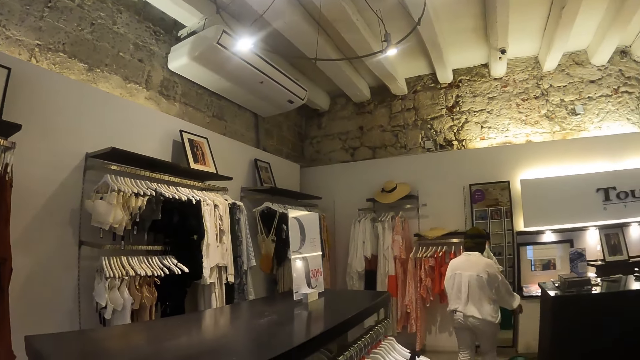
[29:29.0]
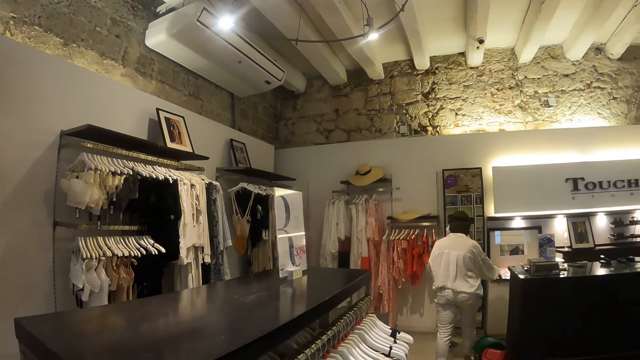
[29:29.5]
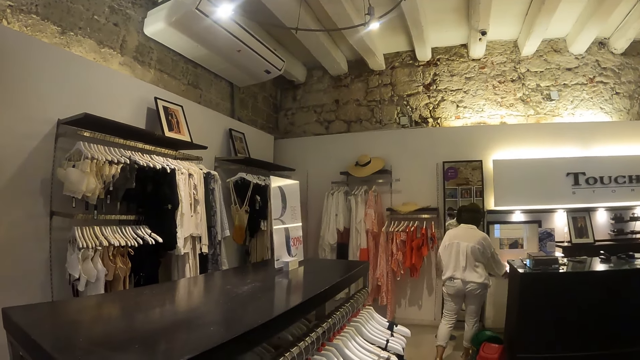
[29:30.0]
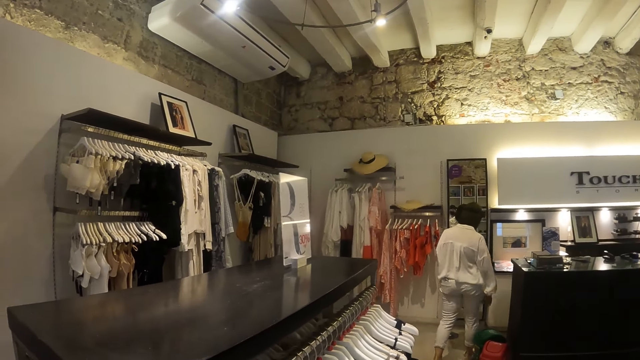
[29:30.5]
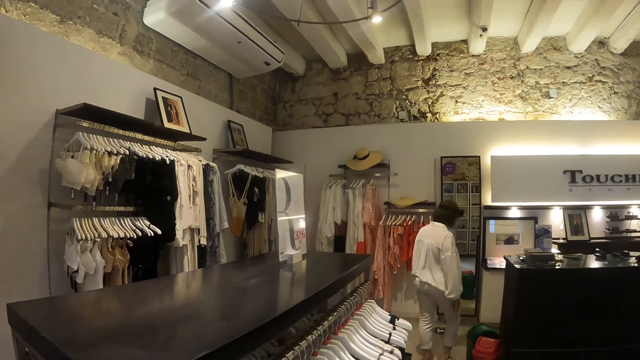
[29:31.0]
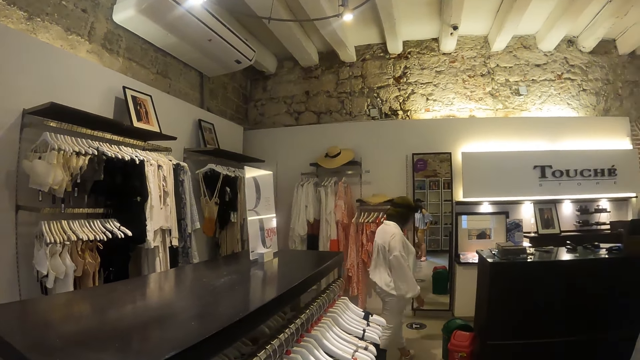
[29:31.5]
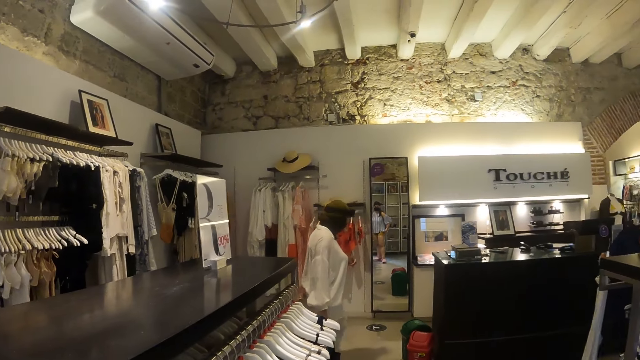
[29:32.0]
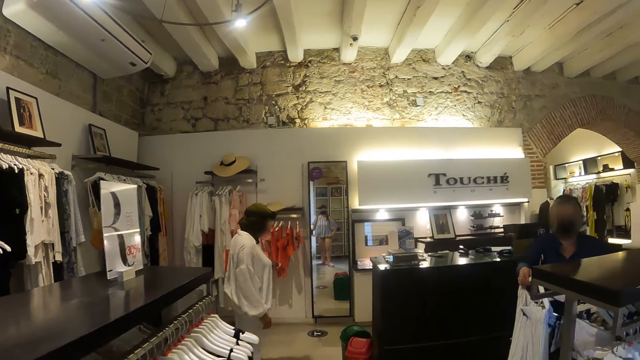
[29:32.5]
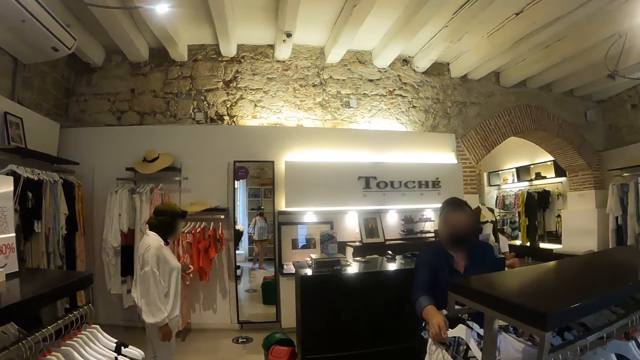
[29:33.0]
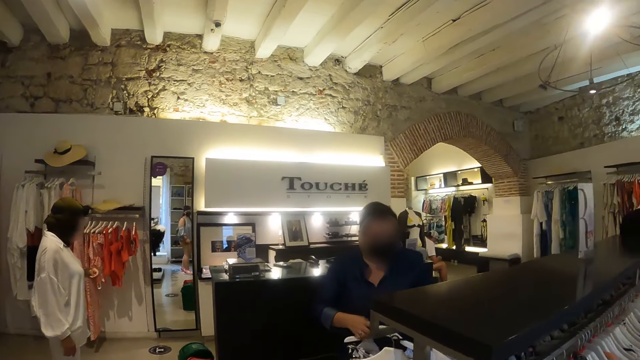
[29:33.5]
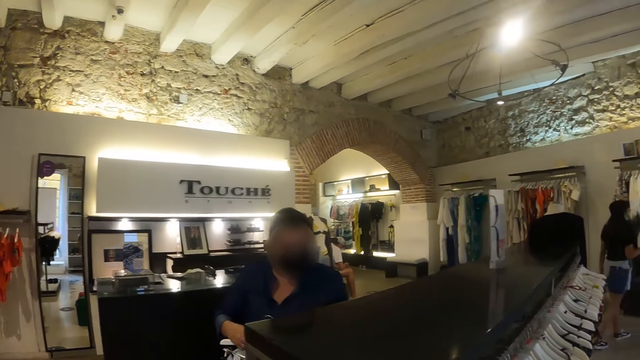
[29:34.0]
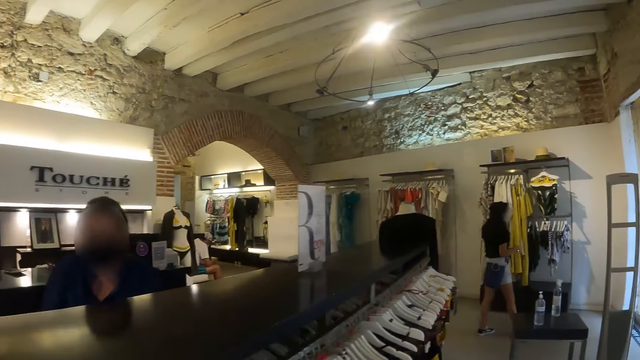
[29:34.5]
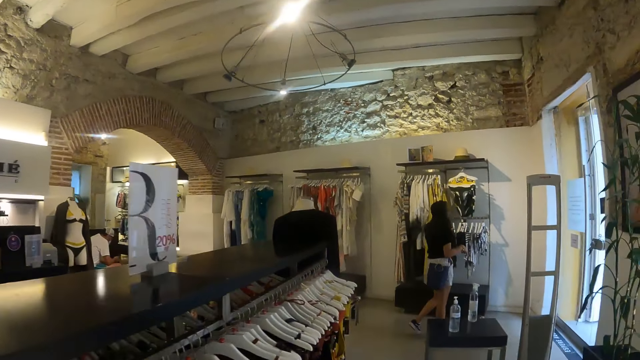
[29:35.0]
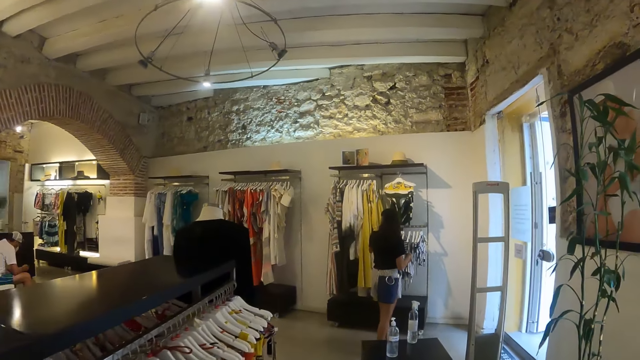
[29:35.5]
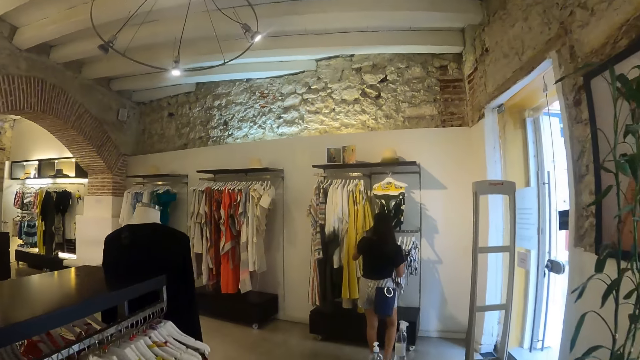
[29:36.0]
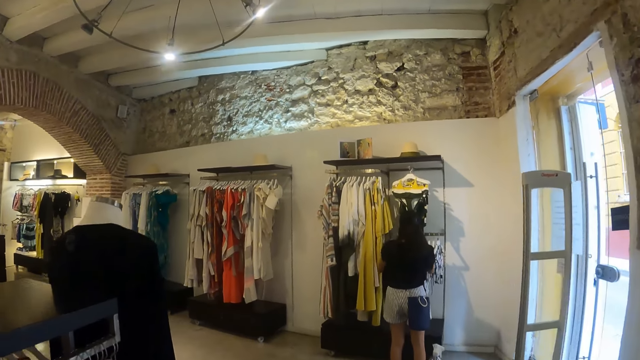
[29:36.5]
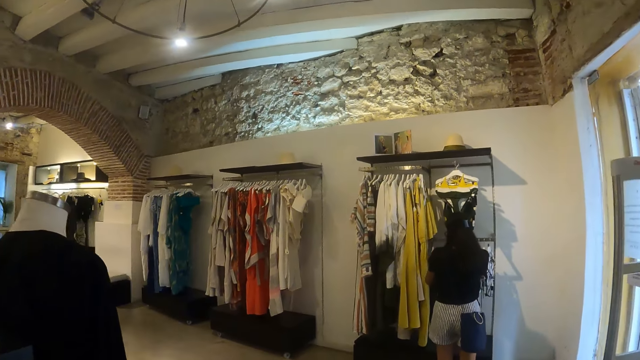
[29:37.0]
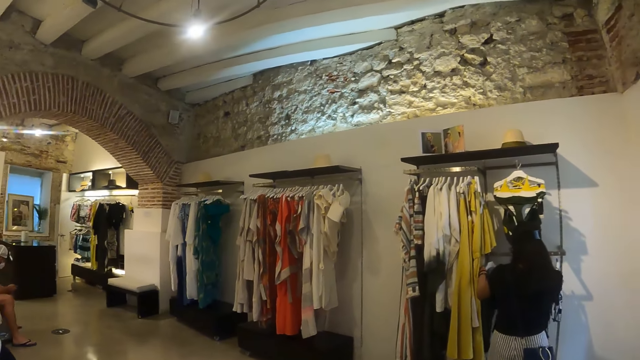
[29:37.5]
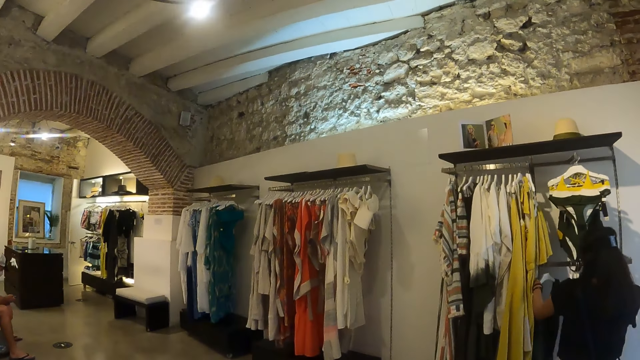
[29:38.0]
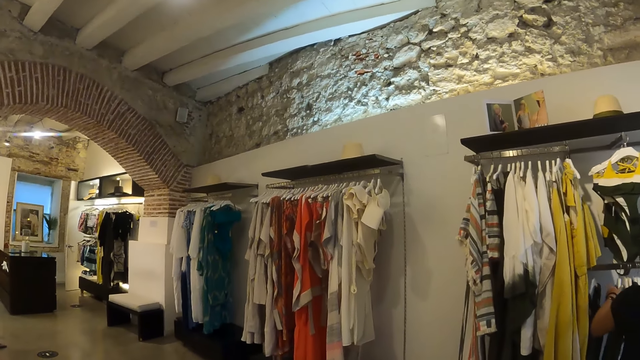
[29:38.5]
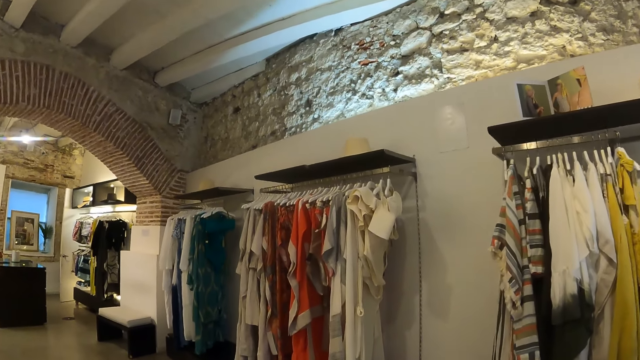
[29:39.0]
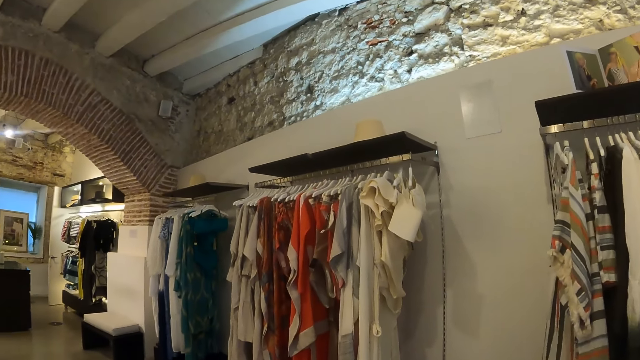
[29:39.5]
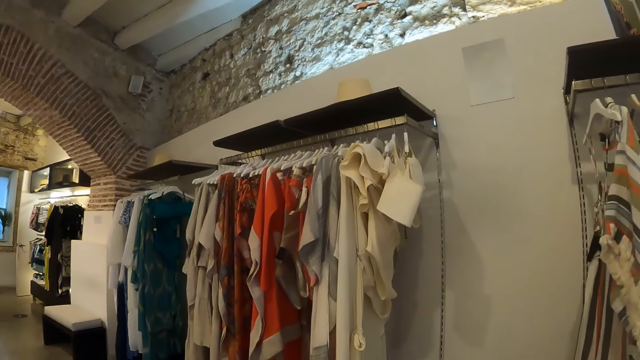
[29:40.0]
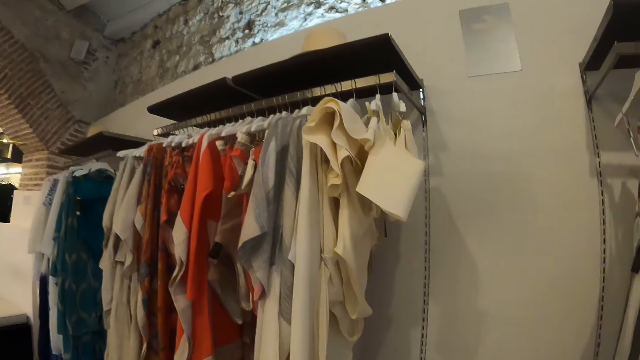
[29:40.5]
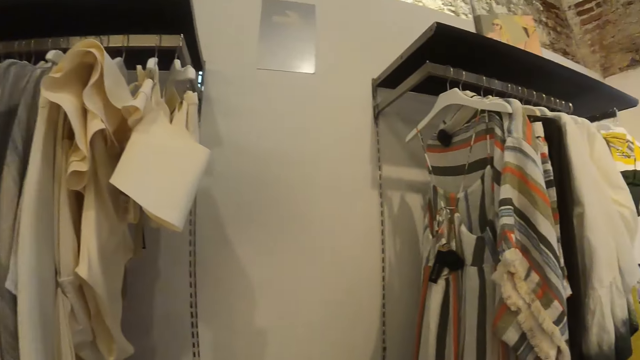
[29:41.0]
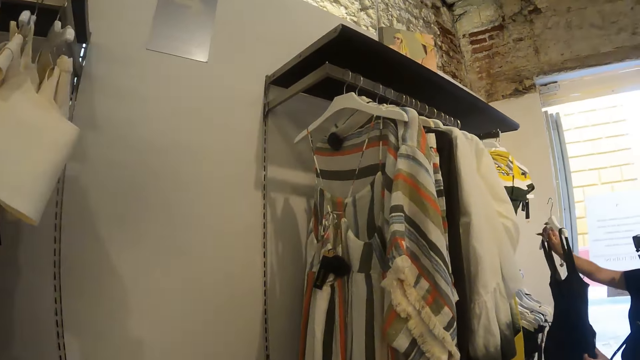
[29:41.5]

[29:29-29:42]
A person checks clothes in the clothes store. The camera wearer holds a cloth.

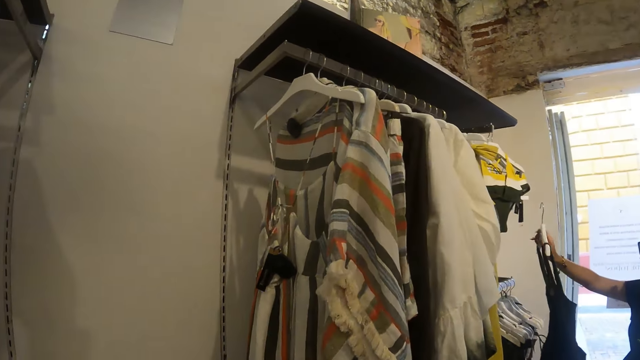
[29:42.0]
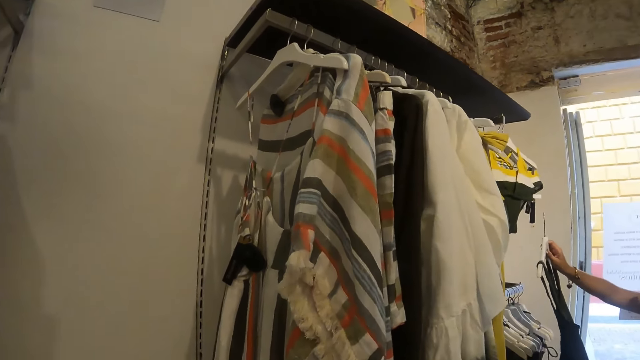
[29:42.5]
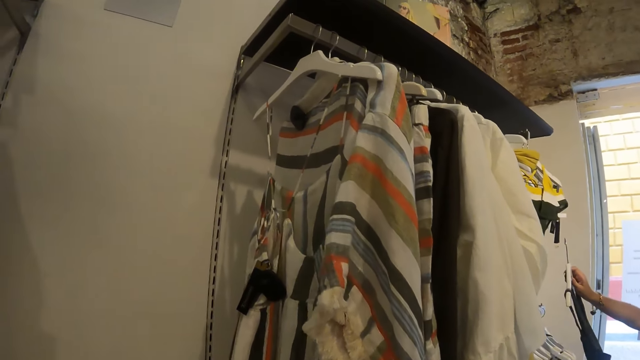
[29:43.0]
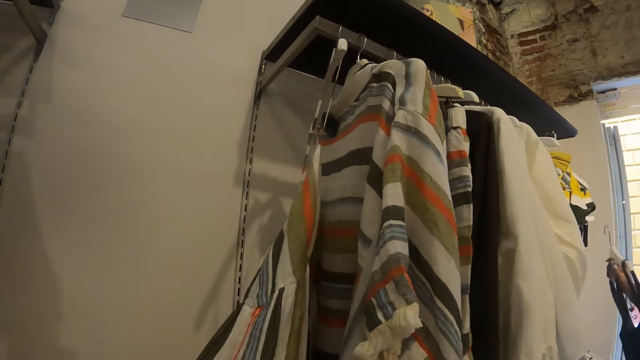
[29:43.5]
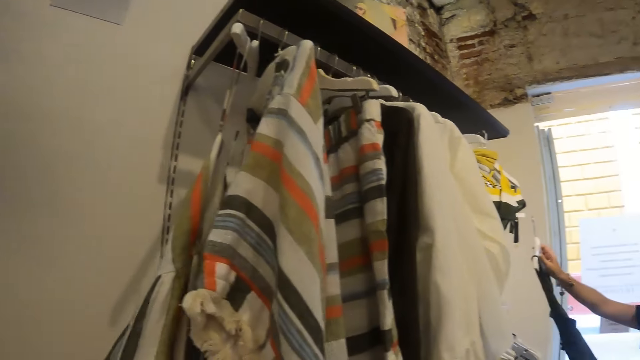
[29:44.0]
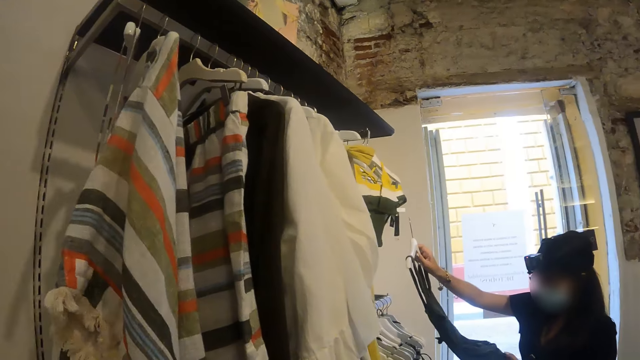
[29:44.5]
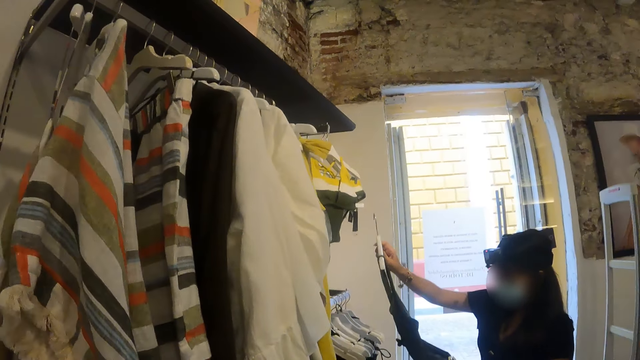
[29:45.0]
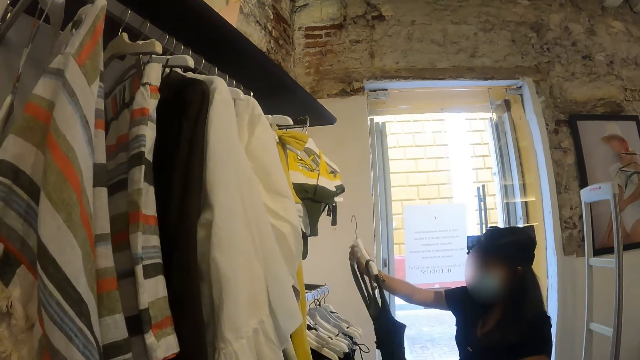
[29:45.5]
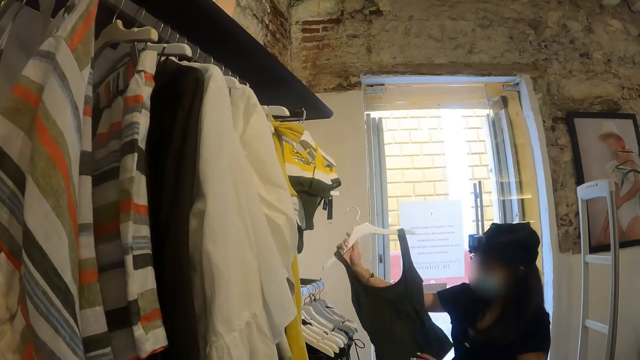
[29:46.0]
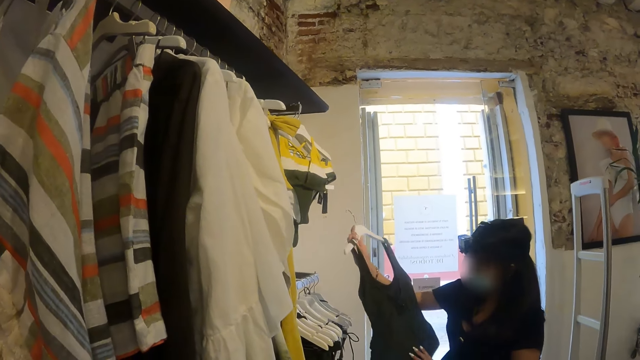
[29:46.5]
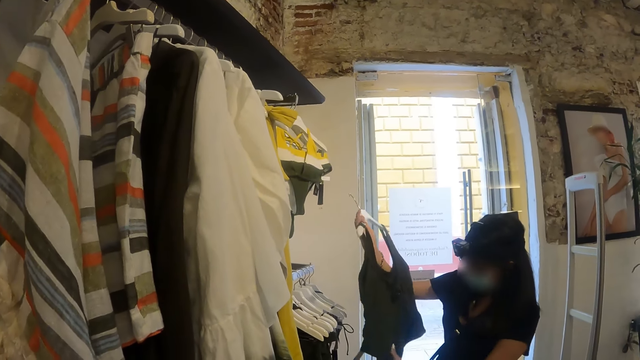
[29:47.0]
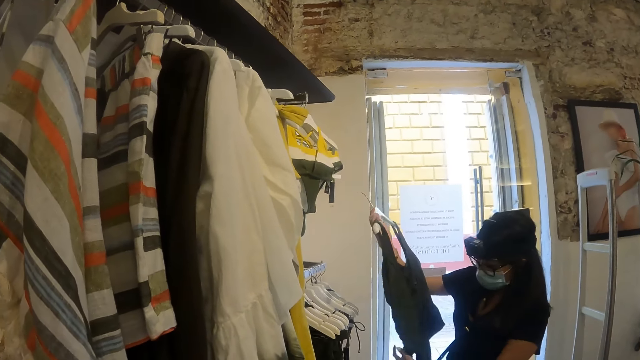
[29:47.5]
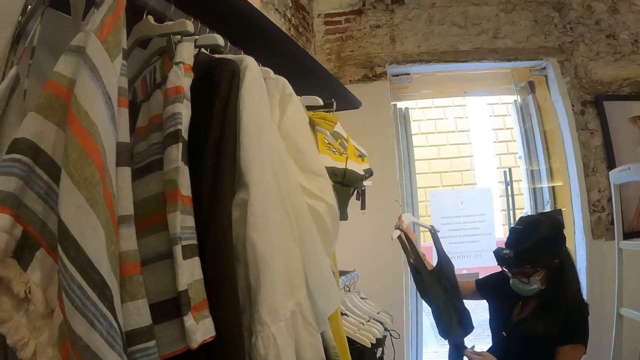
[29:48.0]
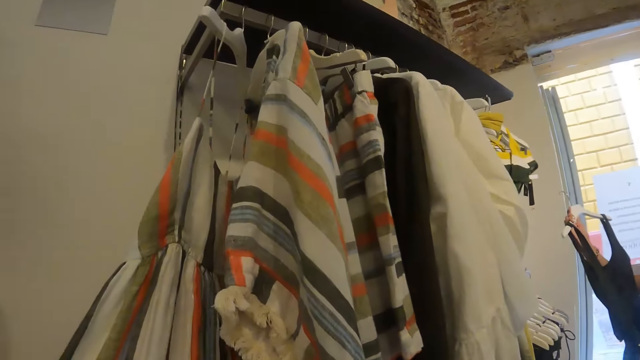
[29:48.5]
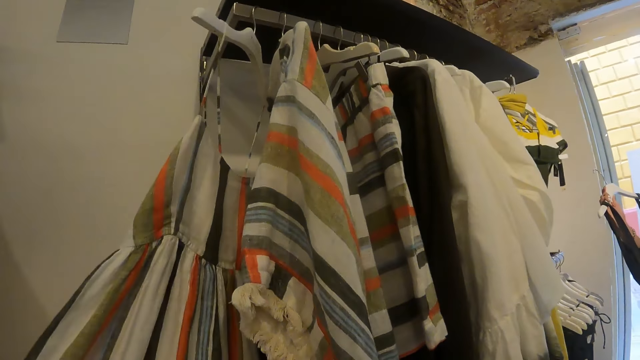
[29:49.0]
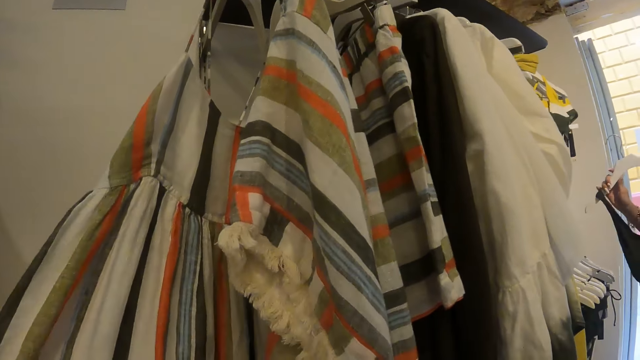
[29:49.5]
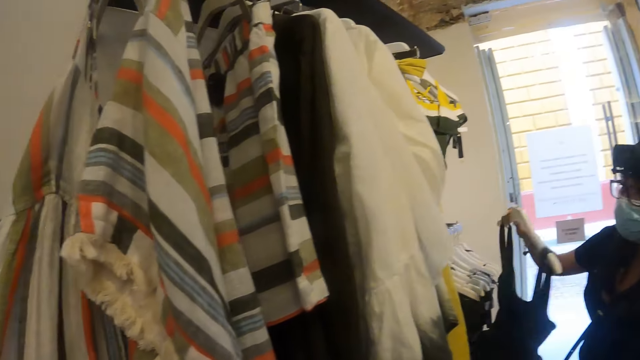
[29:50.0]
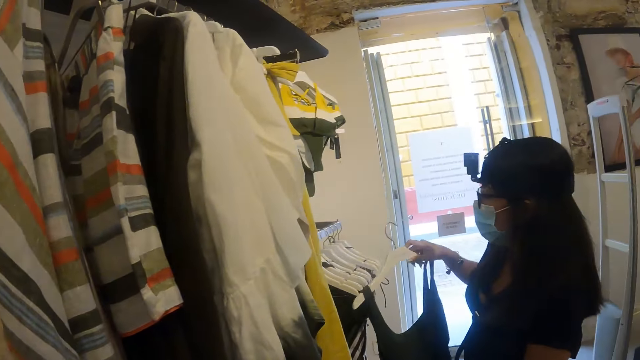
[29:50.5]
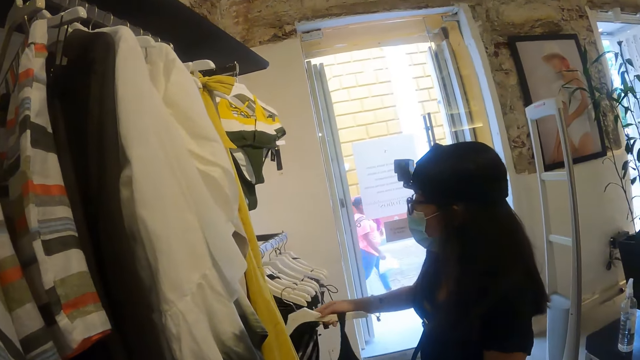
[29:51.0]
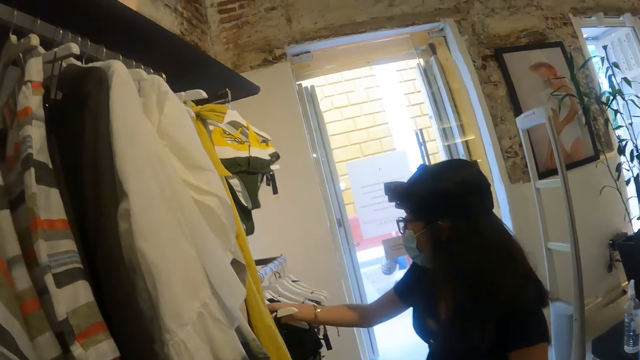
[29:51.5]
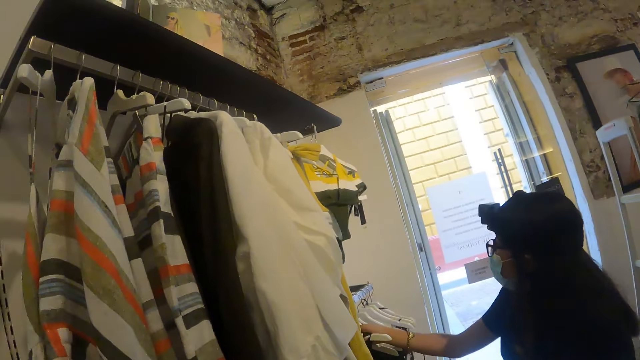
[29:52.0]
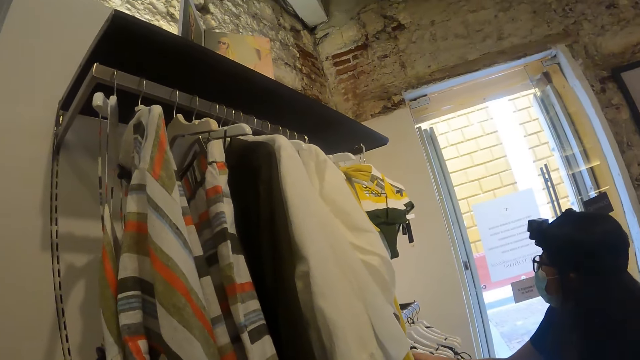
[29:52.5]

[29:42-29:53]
The camera wearer checks clothes in the clothes store. A person puts a cloth on the display rack.
